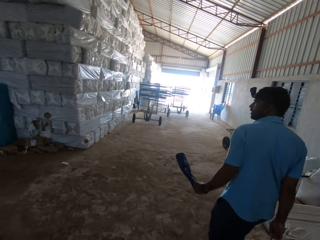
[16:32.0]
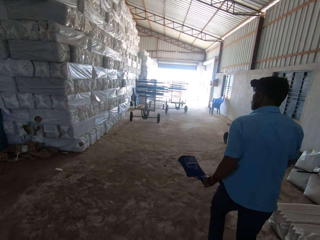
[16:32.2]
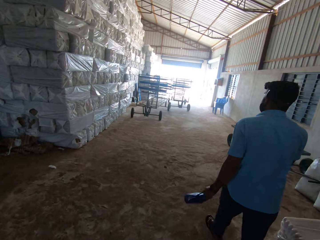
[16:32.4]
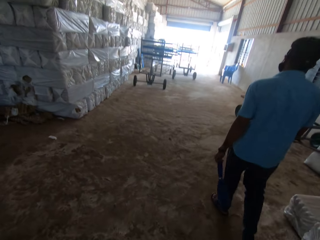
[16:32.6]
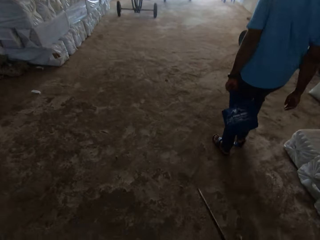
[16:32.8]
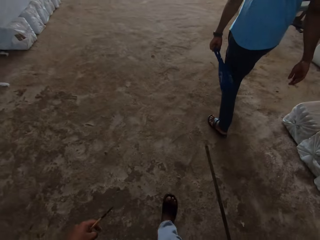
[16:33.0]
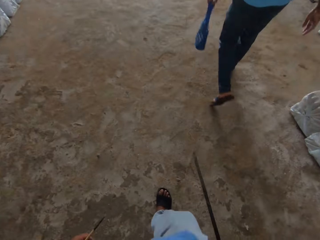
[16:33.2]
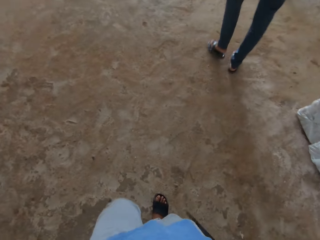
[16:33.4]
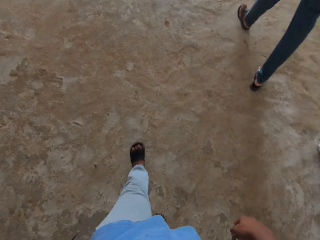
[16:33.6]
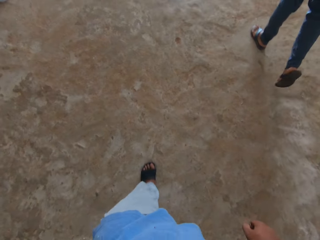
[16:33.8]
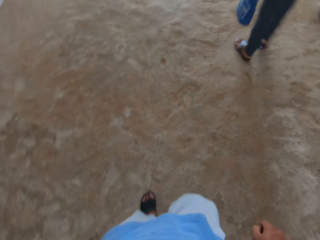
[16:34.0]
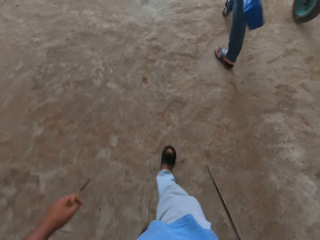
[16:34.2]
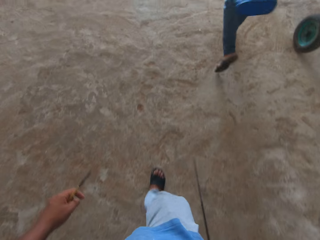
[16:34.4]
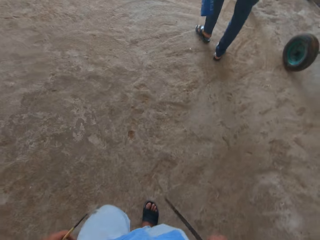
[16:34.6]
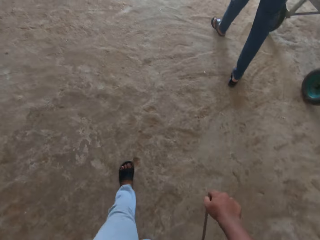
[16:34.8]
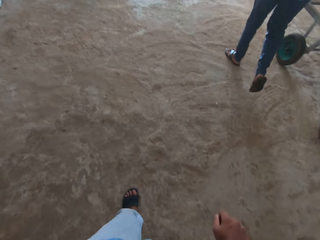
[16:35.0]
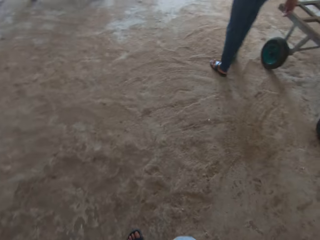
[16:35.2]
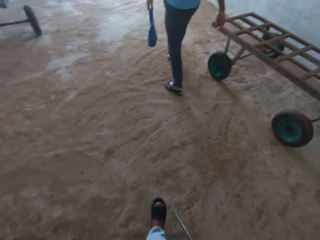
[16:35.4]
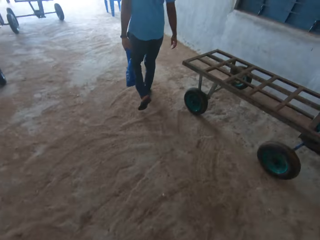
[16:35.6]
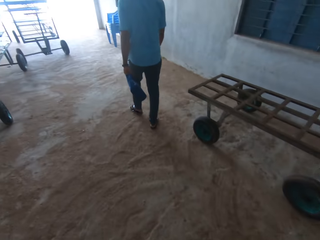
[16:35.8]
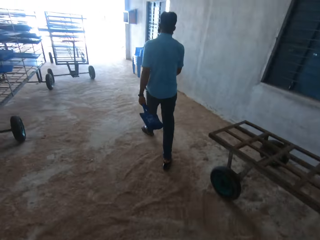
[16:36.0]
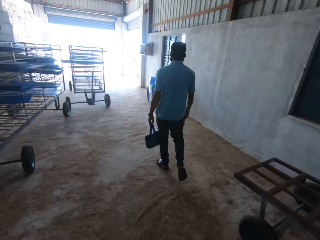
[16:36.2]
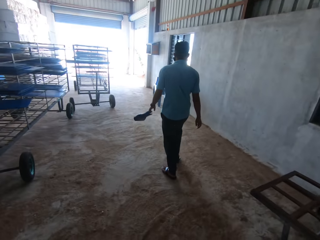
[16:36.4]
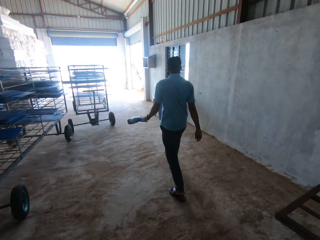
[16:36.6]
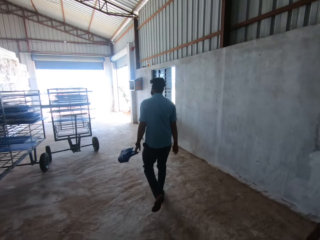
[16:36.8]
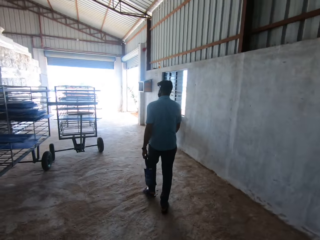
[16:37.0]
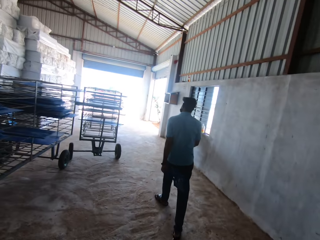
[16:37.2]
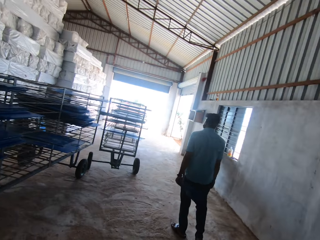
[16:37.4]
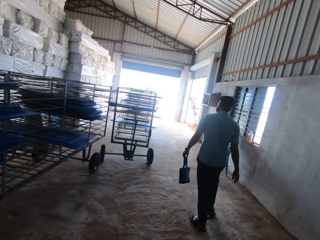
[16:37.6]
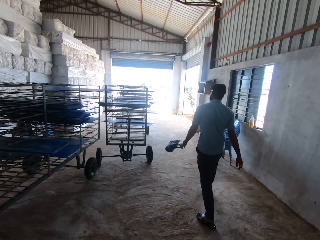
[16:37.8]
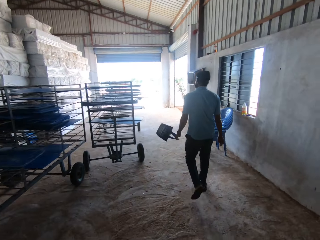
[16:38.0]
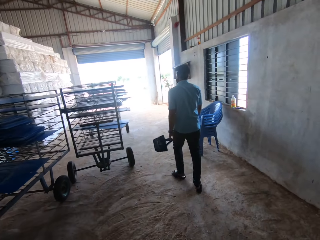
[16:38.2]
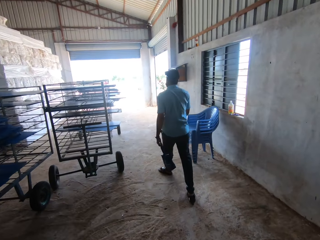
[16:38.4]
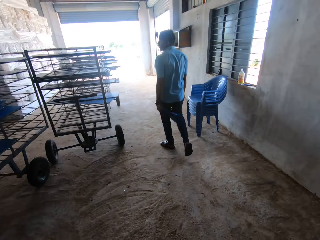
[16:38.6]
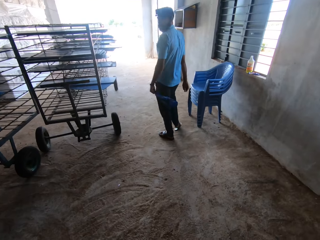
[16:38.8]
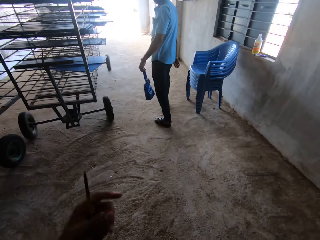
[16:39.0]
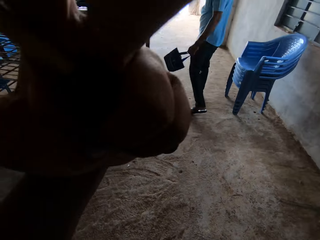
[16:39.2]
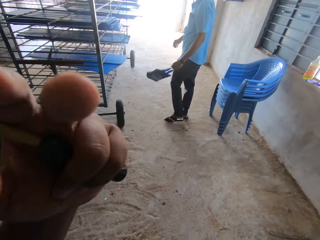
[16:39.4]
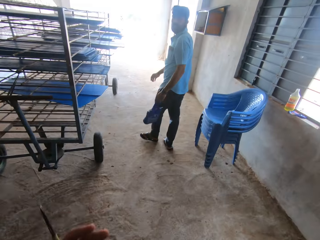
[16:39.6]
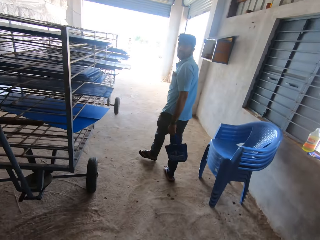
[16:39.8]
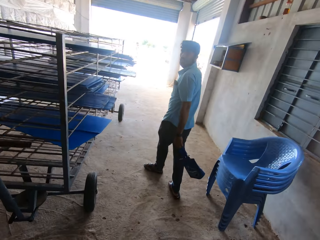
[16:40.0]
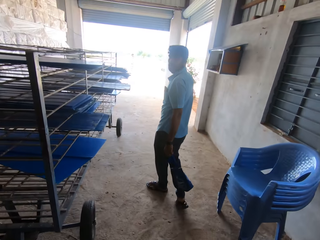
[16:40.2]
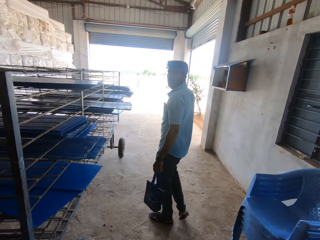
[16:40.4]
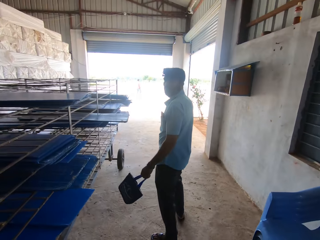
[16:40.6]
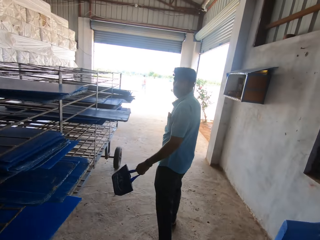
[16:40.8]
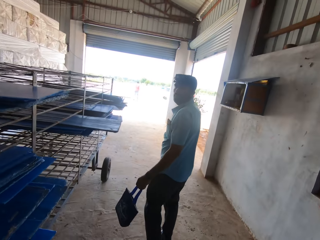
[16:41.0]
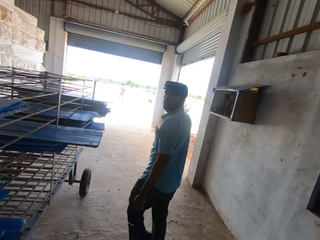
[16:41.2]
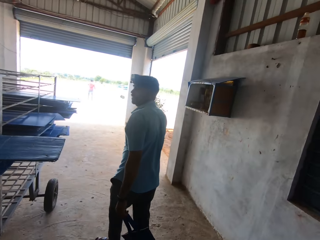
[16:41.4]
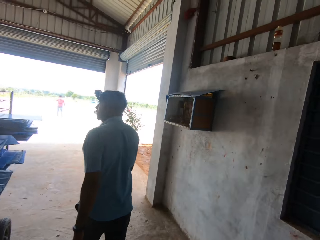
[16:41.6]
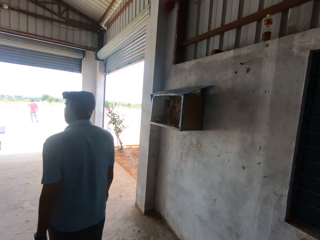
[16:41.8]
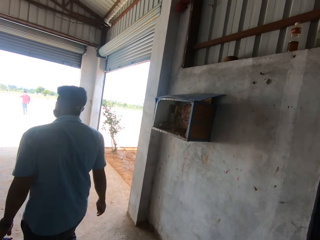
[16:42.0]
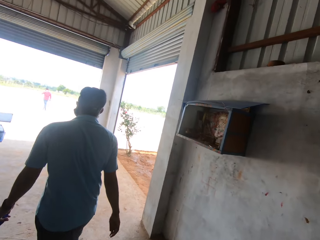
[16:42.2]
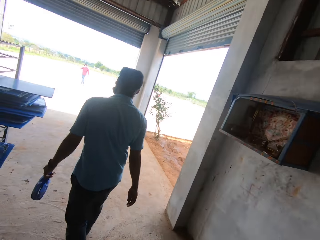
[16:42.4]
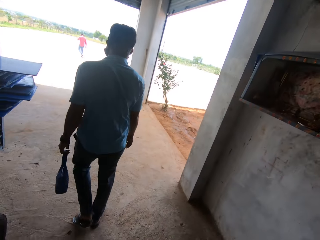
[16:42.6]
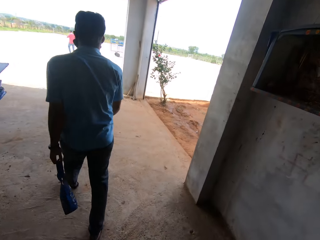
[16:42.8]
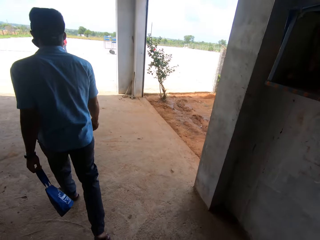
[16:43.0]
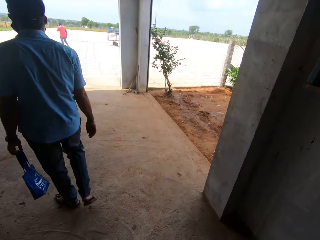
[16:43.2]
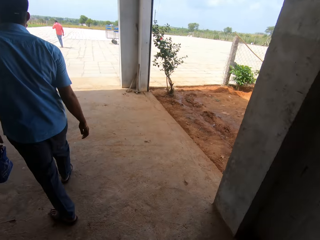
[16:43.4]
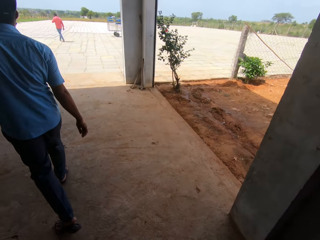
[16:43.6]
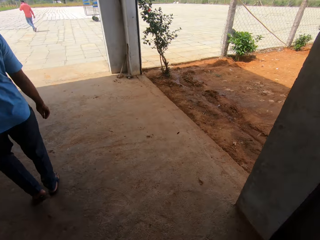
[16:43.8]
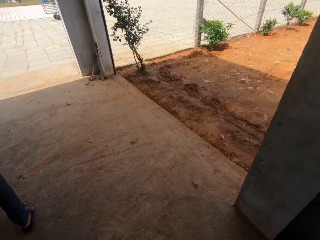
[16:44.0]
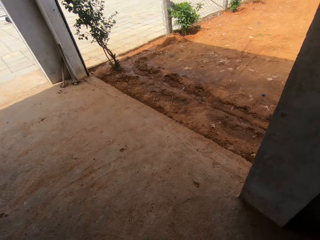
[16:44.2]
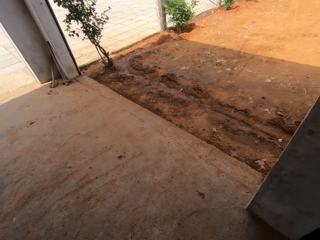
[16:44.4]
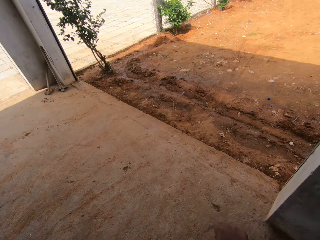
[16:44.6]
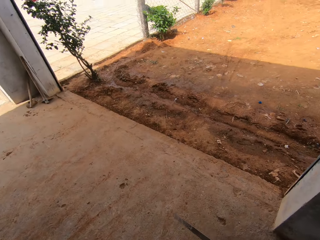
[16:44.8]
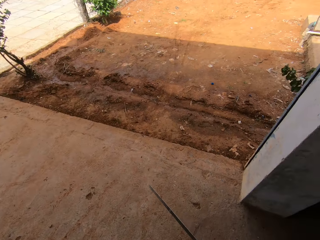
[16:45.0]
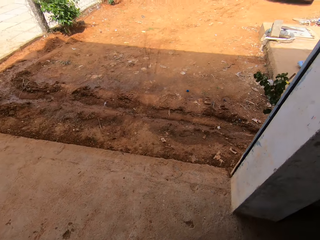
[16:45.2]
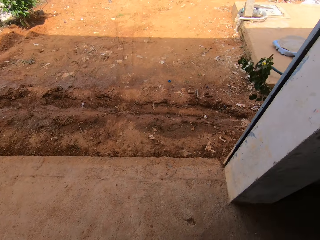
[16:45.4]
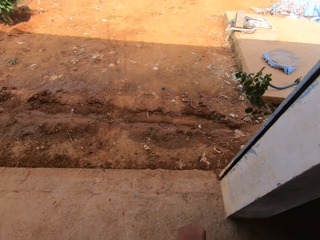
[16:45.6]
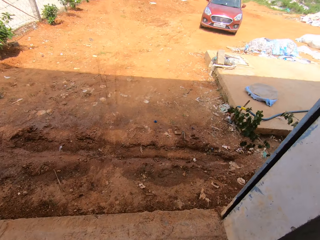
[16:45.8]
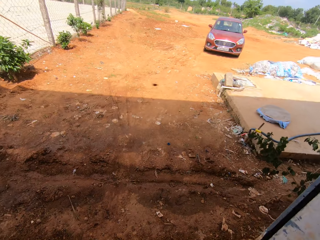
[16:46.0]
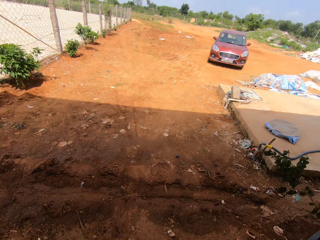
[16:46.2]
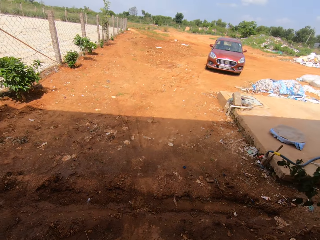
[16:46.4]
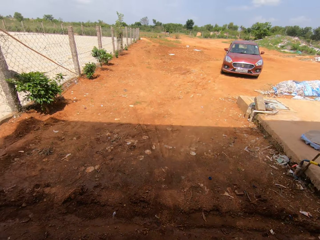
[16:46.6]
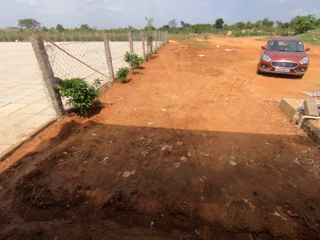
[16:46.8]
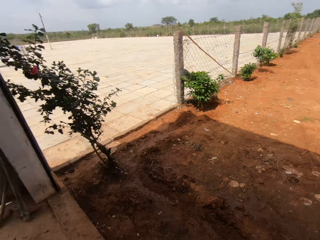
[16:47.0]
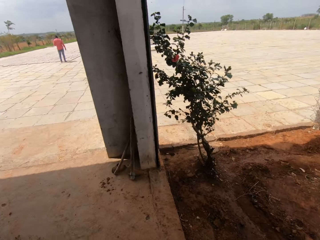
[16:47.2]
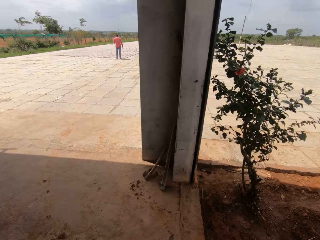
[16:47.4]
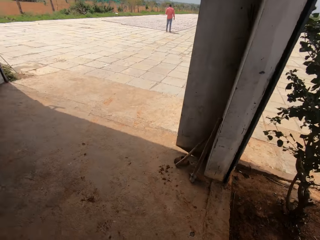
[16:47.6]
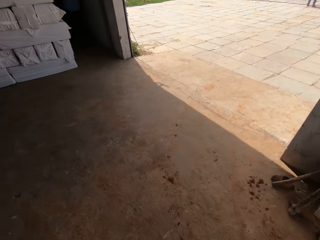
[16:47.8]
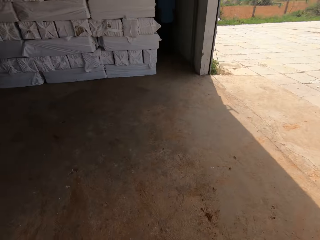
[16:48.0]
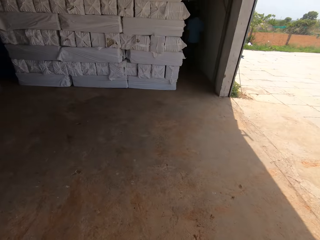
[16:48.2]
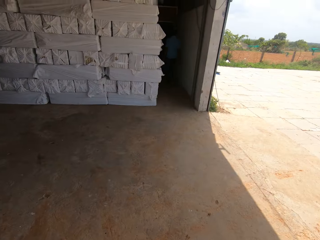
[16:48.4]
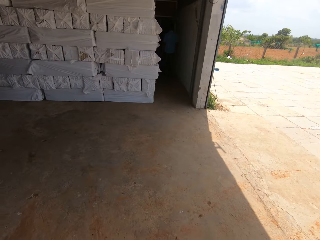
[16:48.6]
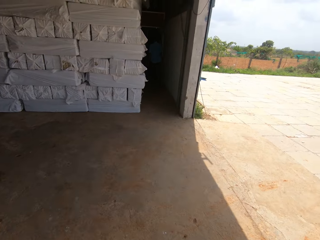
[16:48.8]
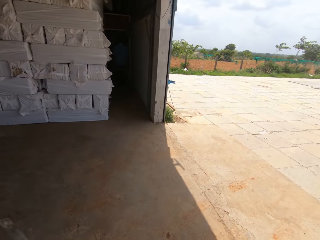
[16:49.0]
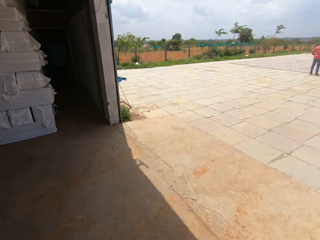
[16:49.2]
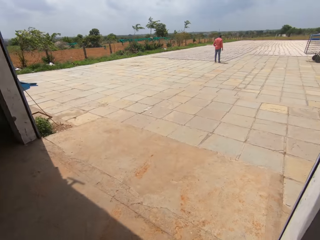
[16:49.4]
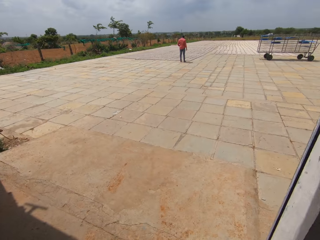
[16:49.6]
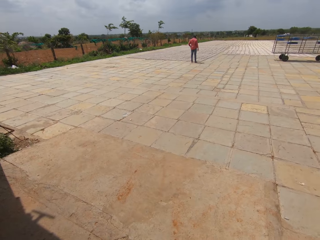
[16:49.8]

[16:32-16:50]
The camera wearer walks in the building. They converse with a man. They raise the left hand. The man looks at the camera wearer. The camera wearer walks around. They look around the building. They look at the car. They turn around. They look around. They converse.

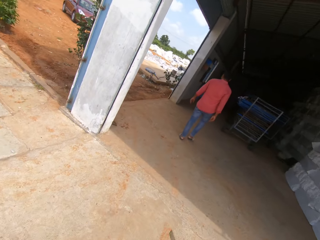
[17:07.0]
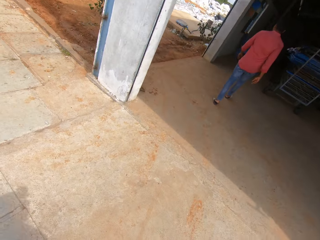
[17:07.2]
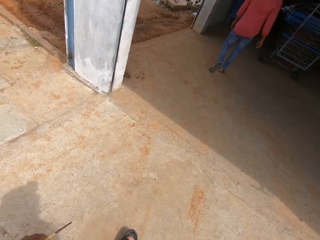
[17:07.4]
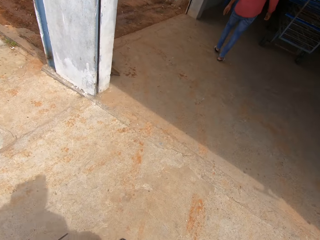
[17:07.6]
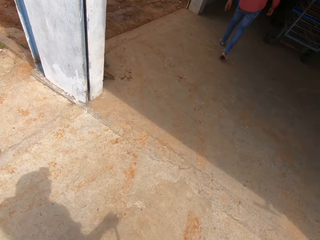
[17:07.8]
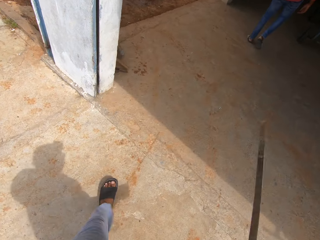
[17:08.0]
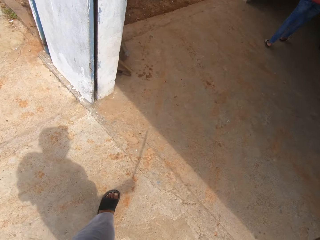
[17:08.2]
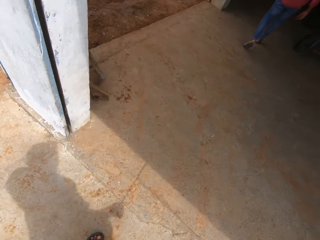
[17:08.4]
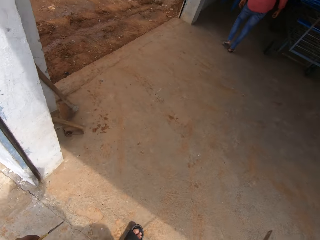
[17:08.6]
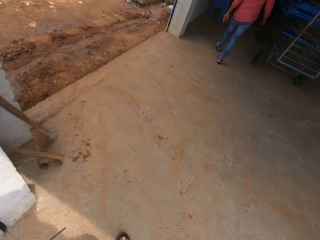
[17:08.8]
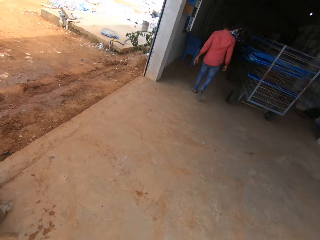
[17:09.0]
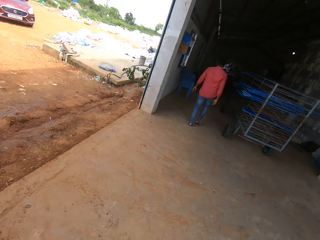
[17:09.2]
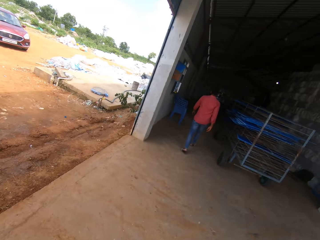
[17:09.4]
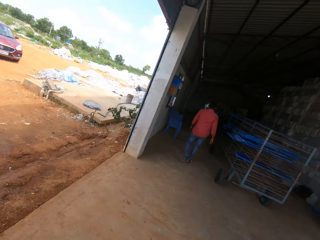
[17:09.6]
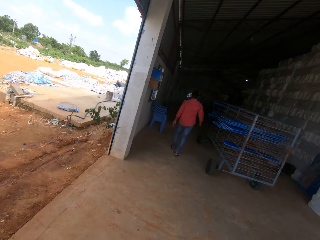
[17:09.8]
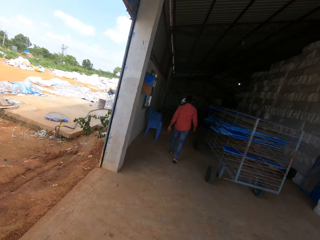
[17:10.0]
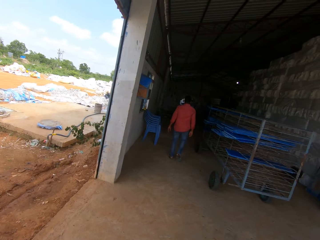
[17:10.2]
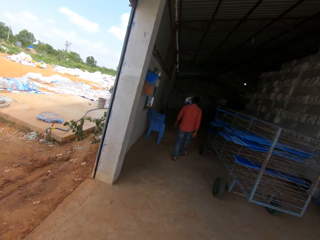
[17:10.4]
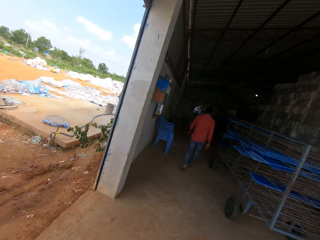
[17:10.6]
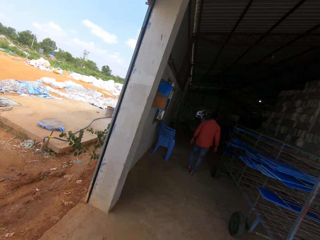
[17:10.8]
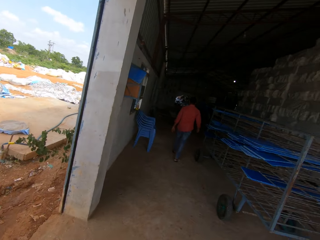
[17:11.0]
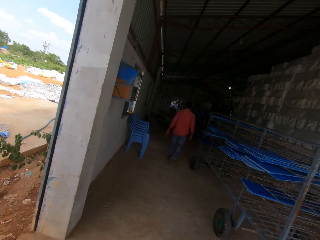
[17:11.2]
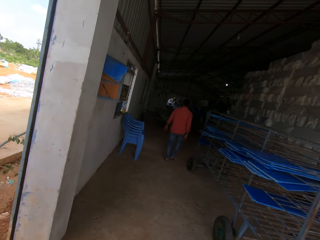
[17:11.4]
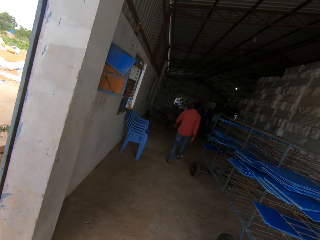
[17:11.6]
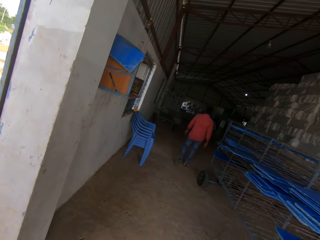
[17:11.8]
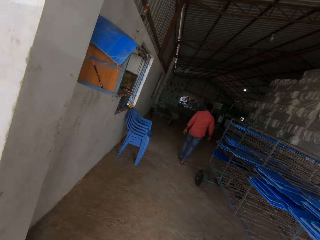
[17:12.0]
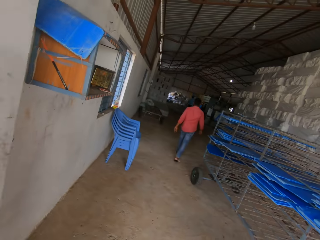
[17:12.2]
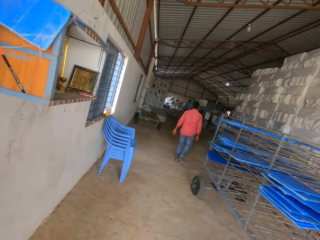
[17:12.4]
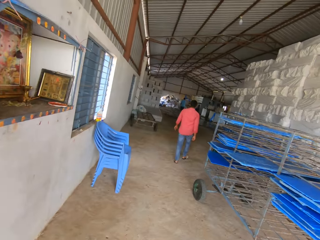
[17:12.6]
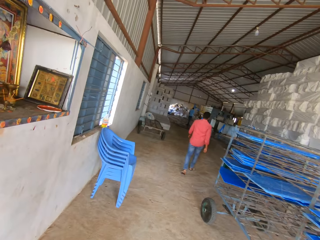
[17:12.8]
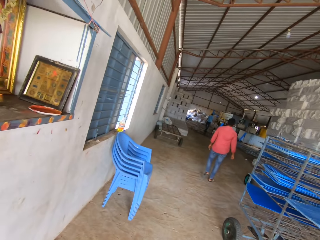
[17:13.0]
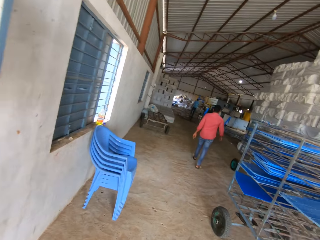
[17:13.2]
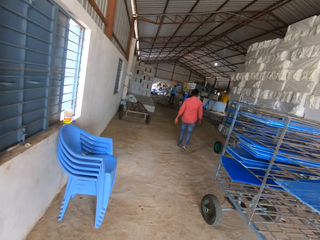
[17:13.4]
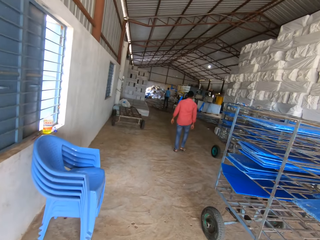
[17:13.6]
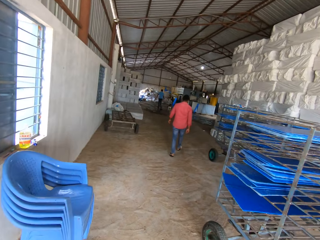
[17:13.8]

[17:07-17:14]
The camera wearer lowers the metal. They walk around. They enter the building. They walk in the building.
